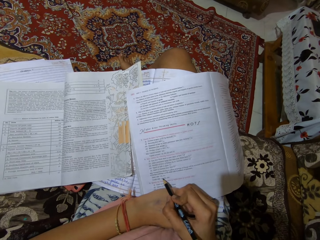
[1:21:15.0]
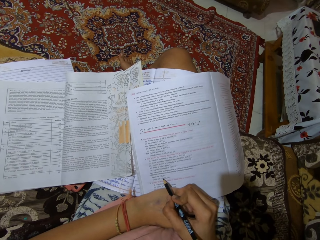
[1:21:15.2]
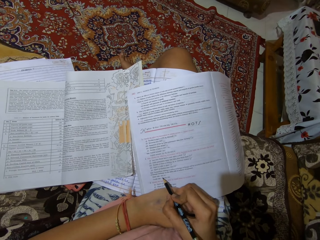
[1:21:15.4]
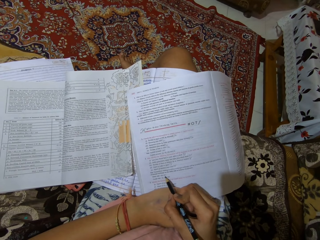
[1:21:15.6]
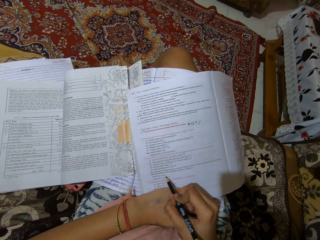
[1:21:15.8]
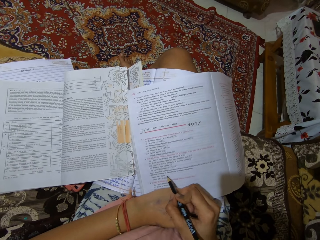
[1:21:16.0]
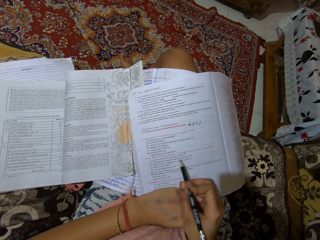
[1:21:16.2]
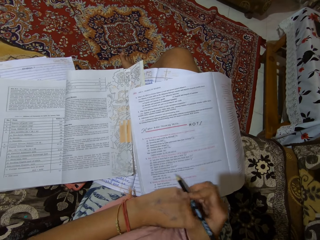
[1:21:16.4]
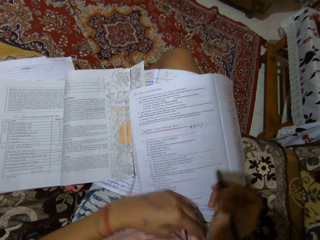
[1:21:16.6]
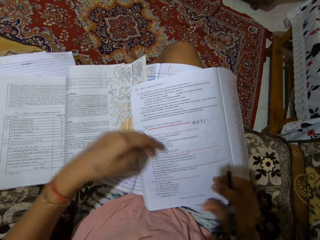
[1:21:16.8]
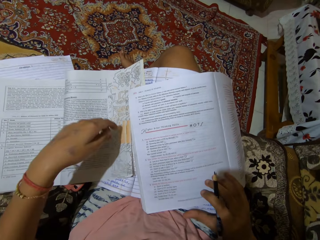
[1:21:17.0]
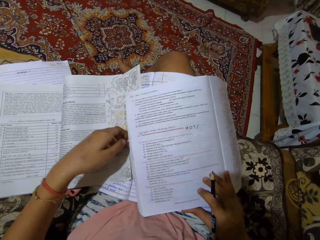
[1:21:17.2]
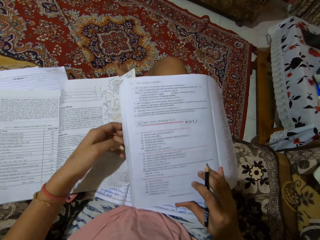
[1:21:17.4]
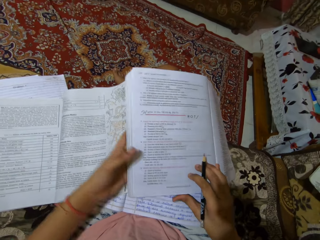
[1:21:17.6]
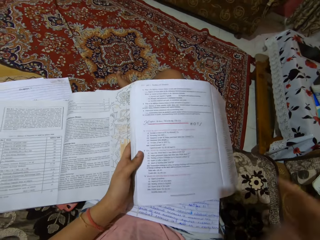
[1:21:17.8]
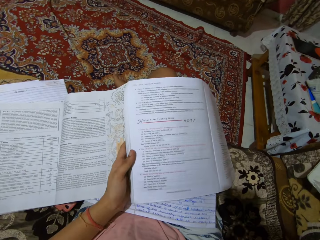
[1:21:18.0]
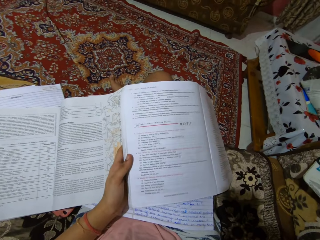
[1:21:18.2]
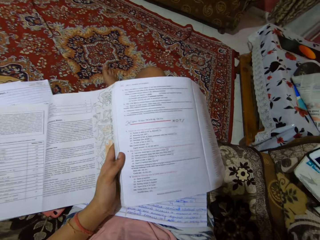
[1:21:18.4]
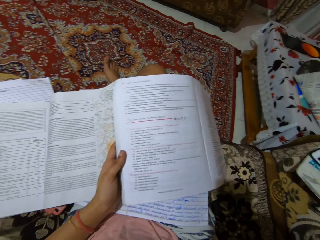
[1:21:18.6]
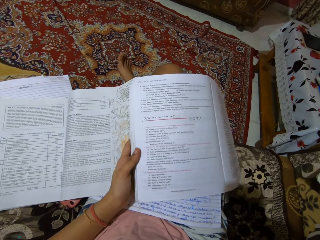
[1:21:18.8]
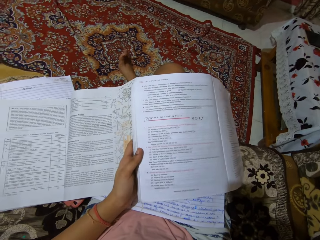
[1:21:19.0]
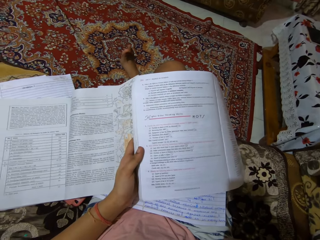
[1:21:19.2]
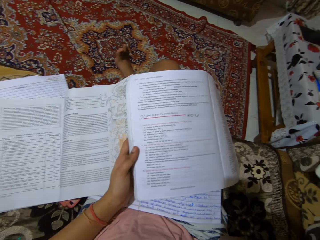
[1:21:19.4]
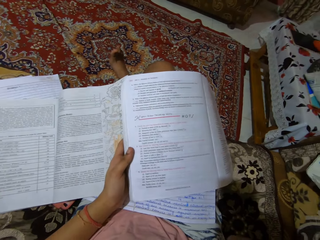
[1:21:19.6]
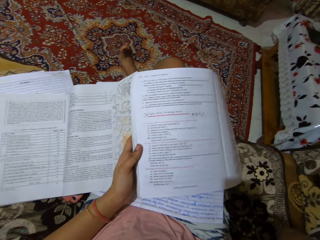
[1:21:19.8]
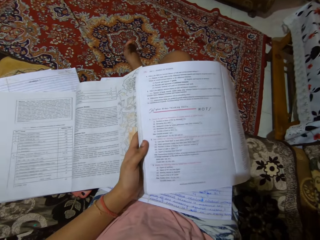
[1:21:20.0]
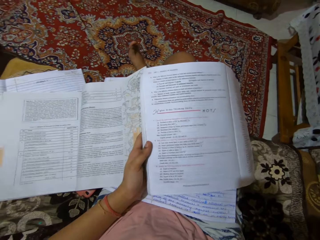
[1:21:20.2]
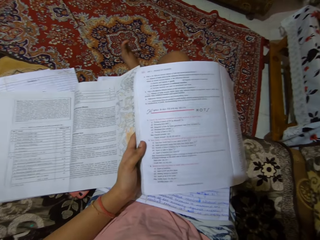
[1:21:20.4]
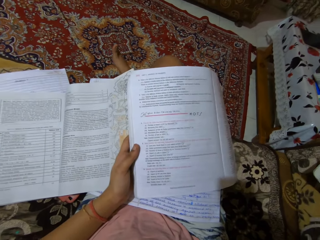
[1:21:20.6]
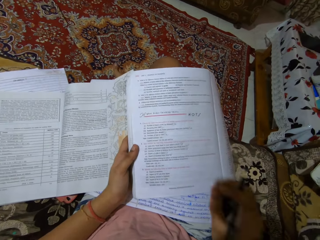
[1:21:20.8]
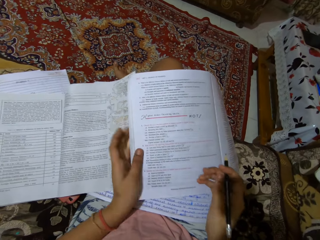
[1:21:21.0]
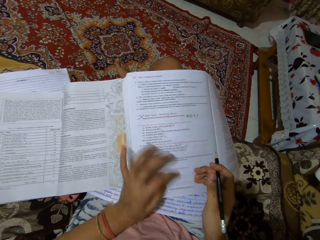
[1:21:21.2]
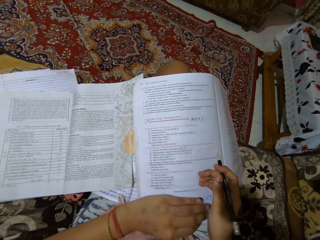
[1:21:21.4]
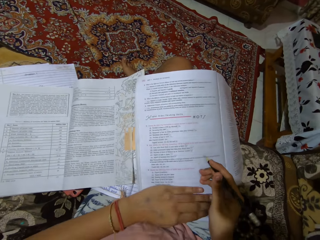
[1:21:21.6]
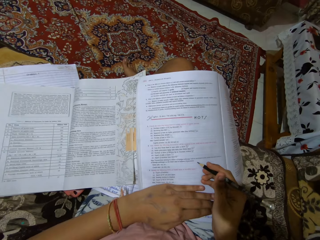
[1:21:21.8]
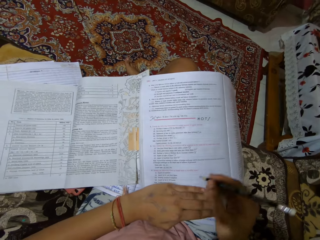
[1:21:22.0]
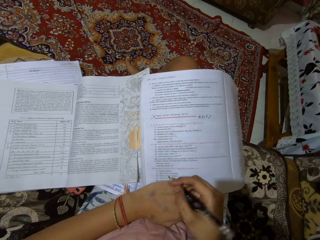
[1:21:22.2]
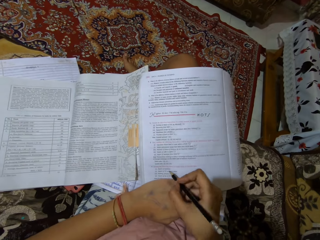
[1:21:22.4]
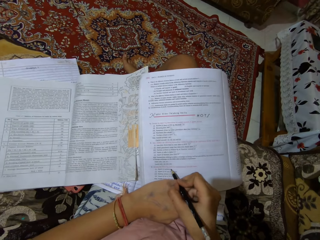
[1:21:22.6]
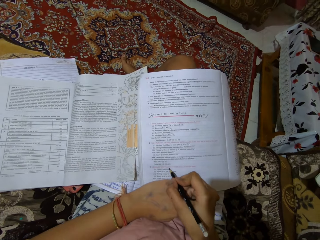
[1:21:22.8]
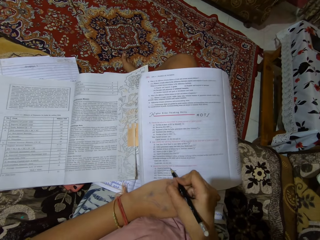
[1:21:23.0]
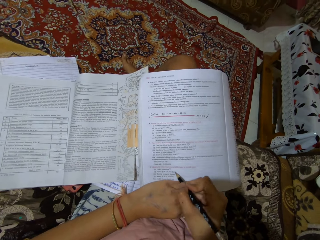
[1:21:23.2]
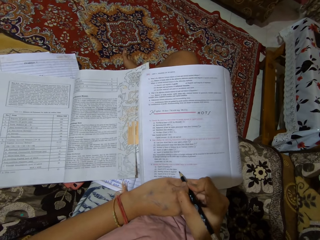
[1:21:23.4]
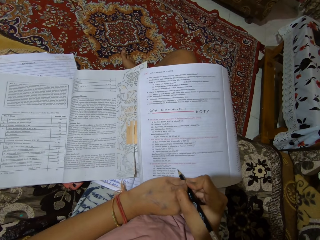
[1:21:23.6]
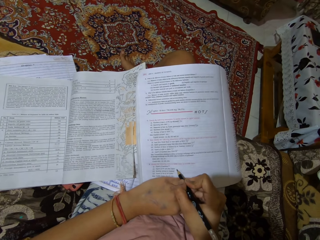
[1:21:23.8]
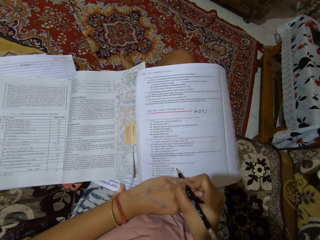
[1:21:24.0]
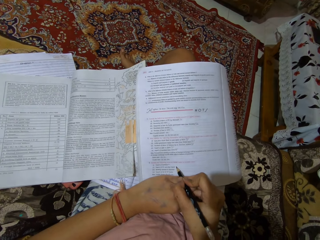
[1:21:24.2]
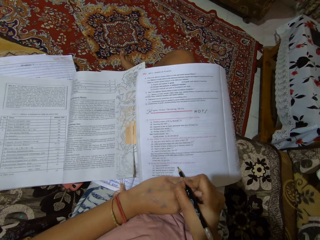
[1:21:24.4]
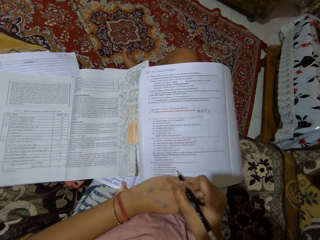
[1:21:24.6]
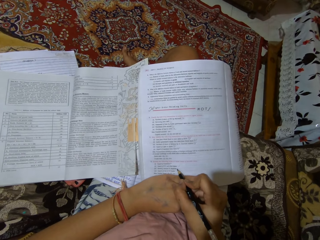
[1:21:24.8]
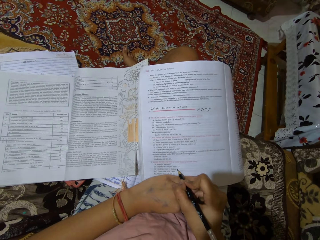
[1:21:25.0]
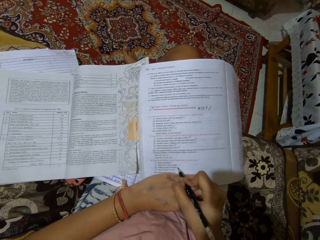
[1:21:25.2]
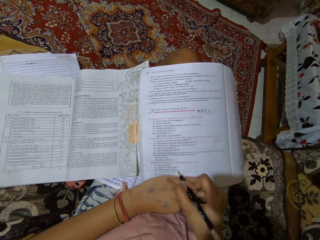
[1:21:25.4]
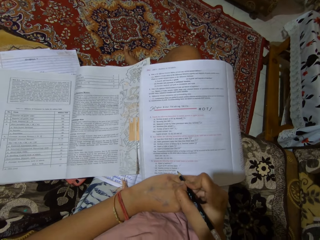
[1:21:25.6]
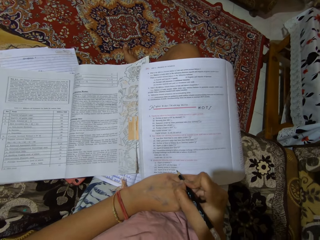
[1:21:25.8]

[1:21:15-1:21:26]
The camera wearer looks at the book. They write on the book with the pencil.

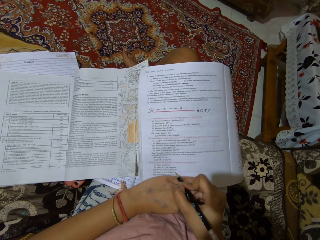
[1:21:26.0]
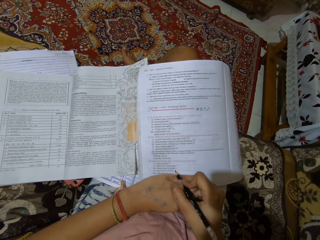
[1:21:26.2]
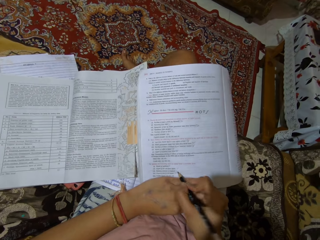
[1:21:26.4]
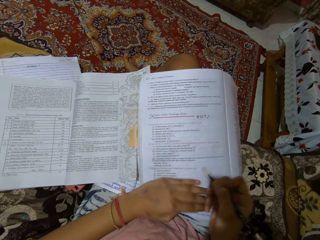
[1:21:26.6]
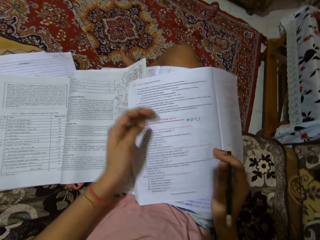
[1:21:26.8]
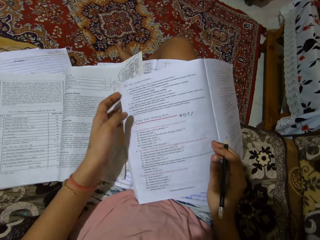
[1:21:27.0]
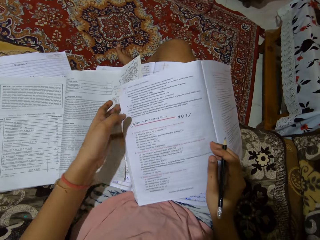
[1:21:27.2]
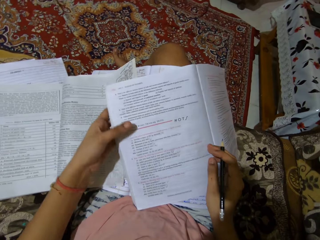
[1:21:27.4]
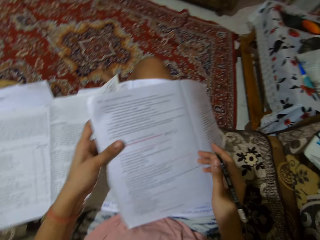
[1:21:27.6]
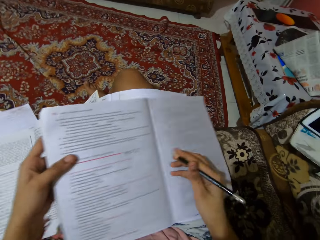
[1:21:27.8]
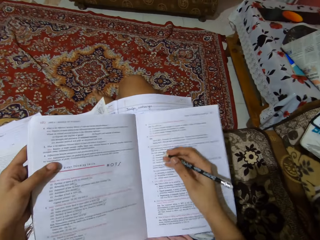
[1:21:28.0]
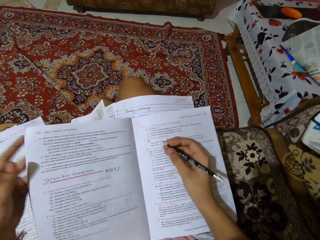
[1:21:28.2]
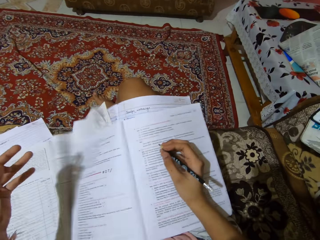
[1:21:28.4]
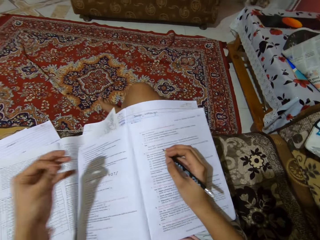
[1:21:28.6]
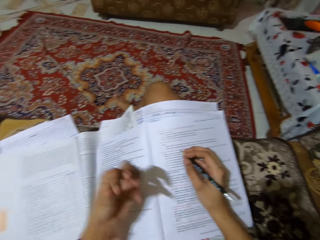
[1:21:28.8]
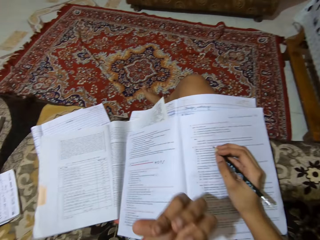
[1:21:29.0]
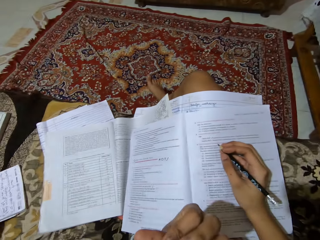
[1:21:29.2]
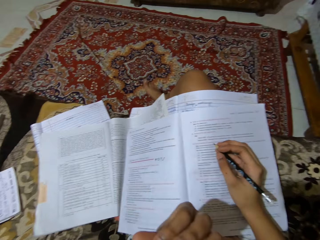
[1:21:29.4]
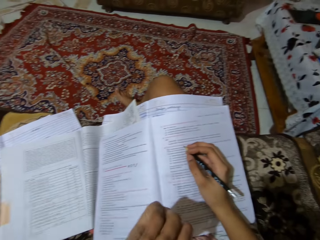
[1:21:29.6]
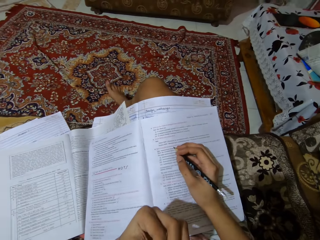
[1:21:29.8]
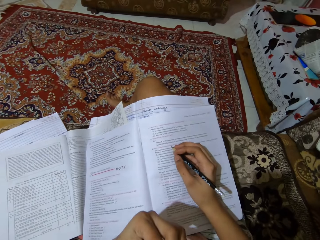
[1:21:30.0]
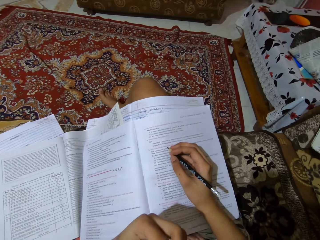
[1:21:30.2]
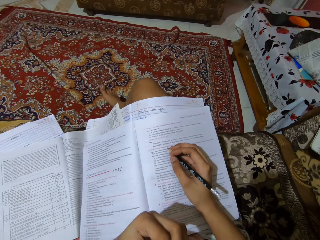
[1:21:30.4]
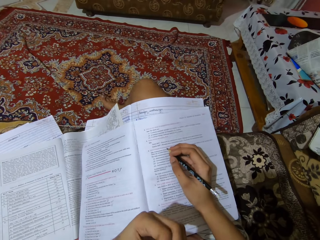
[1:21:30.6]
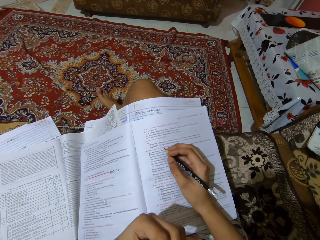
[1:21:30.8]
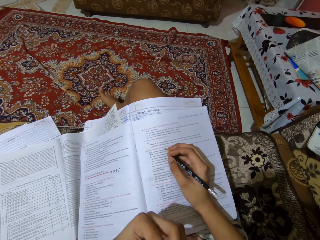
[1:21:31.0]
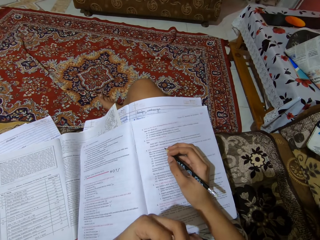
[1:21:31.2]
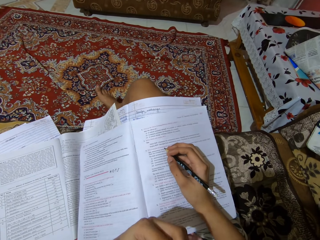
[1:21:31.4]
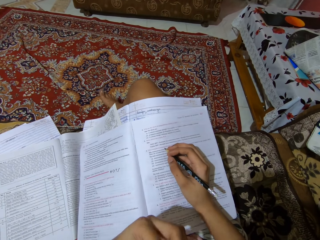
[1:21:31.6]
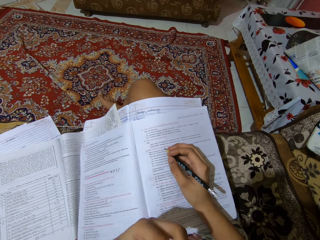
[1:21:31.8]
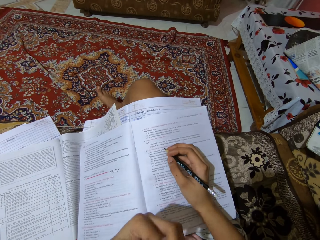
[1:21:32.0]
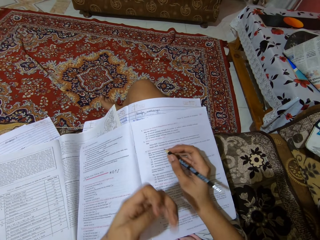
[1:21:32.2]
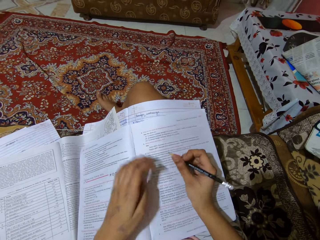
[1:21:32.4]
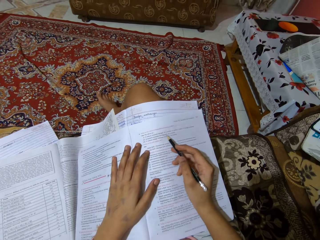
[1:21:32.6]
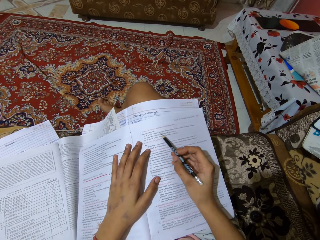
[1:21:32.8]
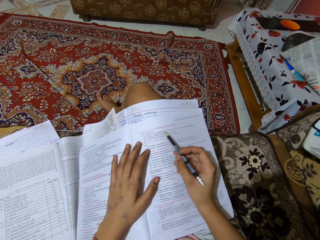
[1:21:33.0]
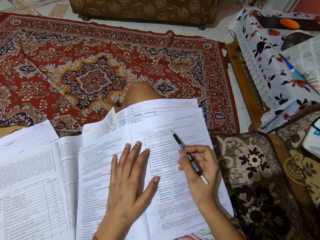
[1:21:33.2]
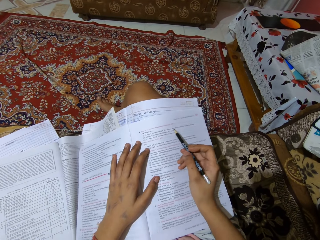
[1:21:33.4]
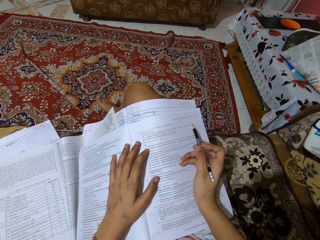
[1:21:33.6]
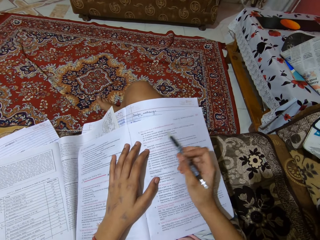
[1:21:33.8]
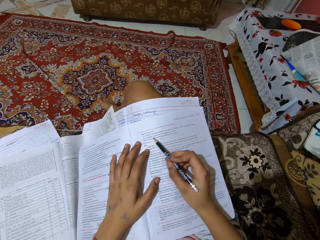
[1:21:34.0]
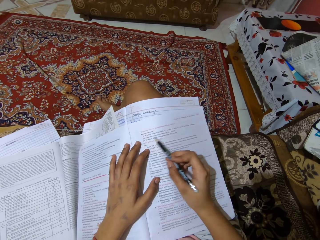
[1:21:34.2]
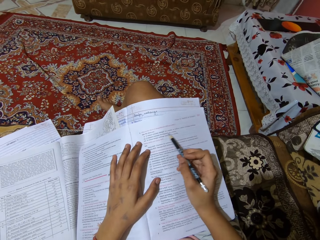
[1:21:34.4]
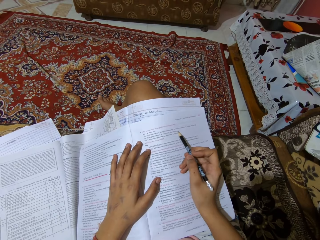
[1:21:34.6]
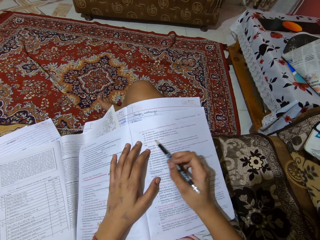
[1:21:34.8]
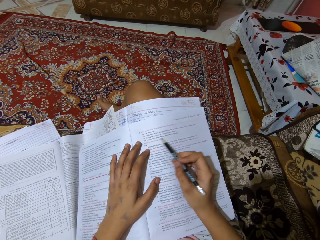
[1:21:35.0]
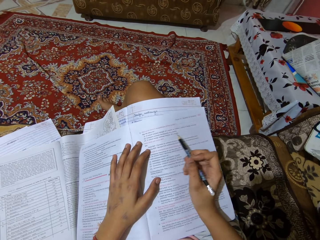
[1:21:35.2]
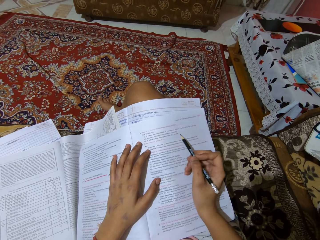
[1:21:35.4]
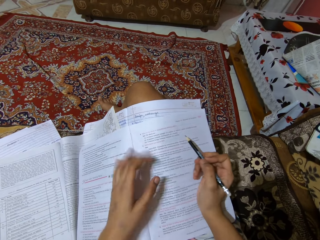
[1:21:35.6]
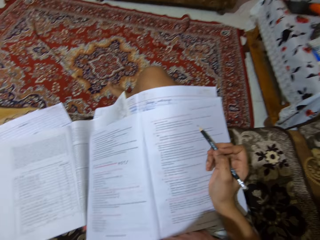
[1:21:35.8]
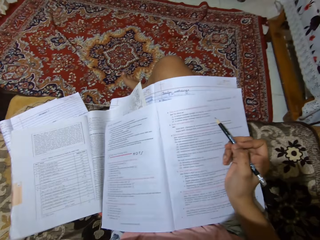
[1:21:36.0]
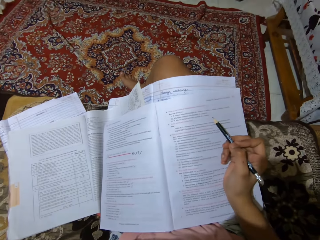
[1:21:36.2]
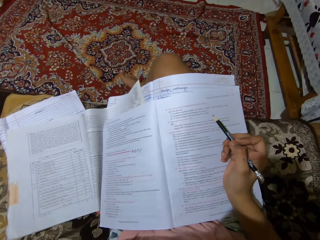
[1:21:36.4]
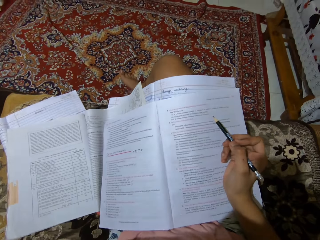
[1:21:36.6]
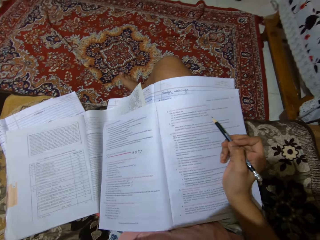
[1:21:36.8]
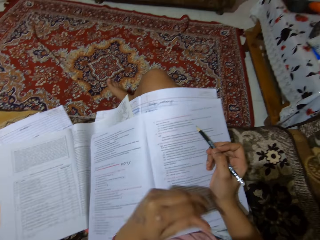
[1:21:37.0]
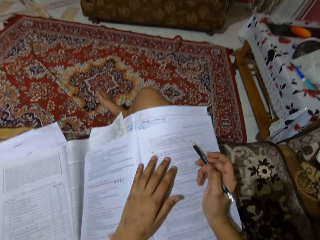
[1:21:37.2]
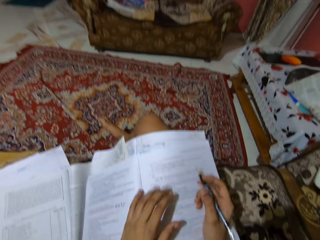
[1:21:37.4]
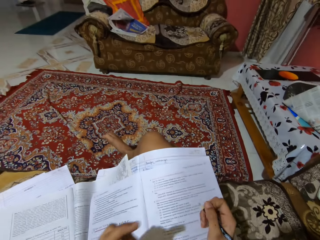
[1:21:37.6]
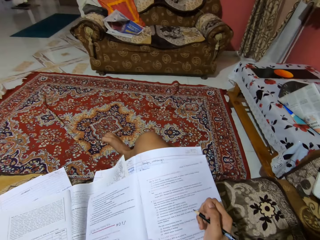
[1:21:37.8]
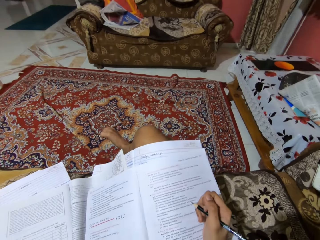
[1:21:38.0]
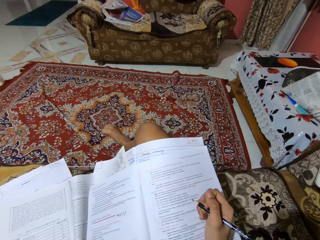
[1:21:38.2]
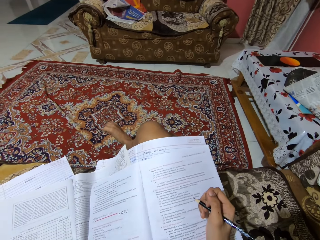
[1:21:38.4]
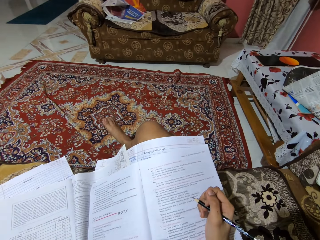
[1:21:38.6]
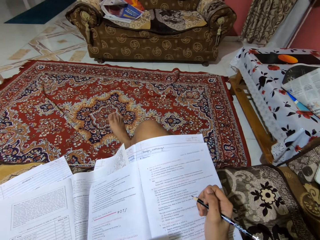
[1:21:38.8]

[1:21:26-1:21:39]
The camera wearer pulls the book on her lap. She looks at the book. She points at the book with a pencil. She looks at the book.
